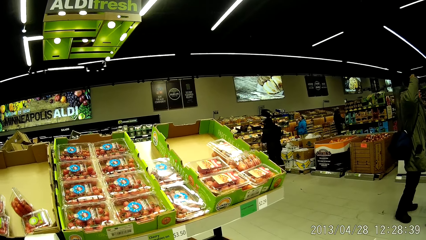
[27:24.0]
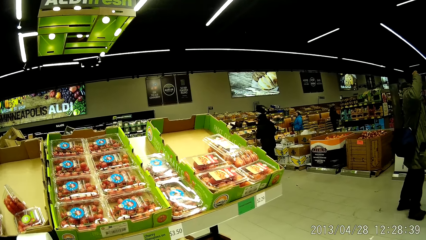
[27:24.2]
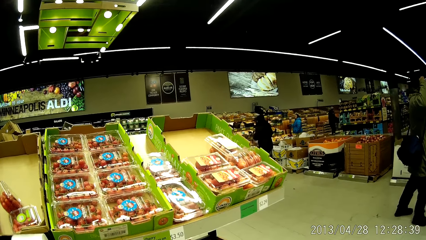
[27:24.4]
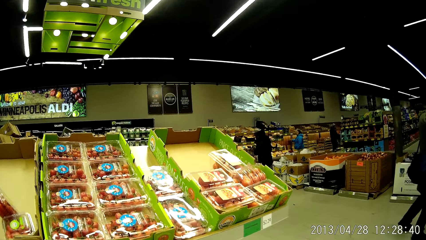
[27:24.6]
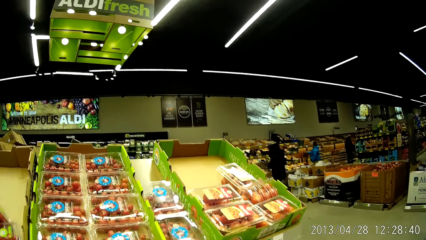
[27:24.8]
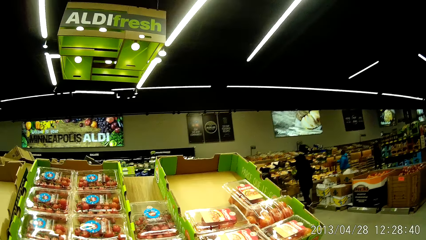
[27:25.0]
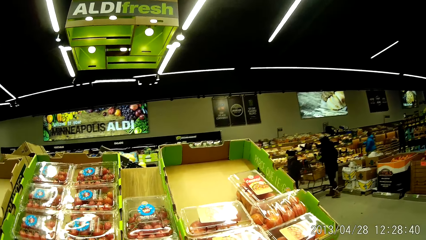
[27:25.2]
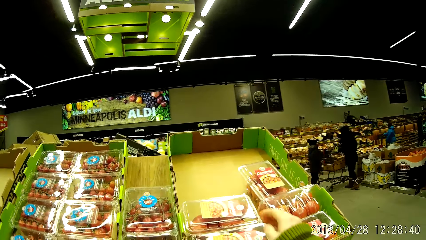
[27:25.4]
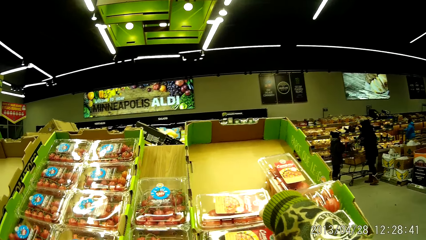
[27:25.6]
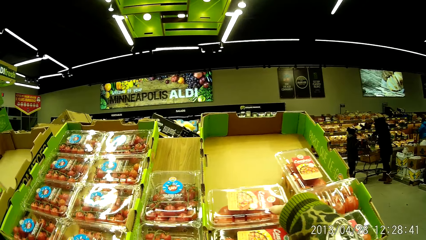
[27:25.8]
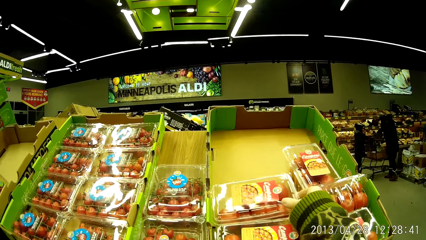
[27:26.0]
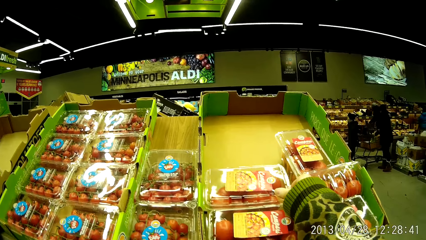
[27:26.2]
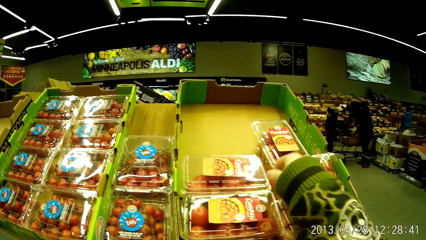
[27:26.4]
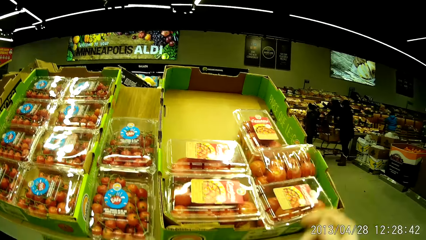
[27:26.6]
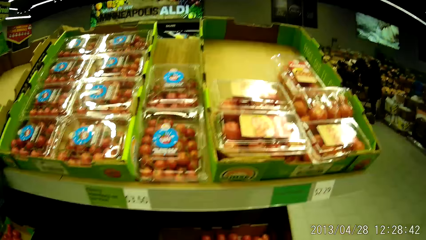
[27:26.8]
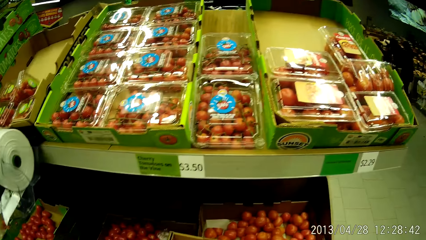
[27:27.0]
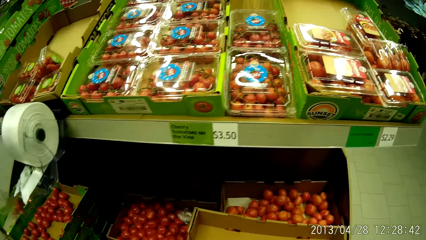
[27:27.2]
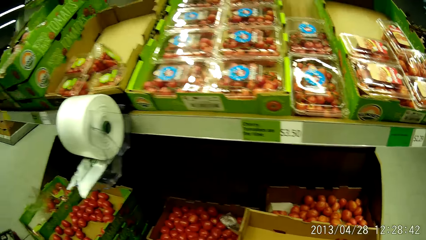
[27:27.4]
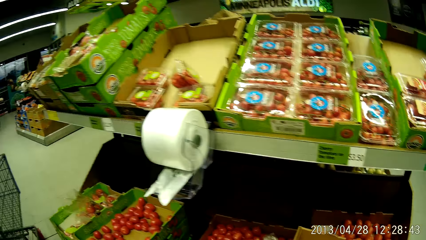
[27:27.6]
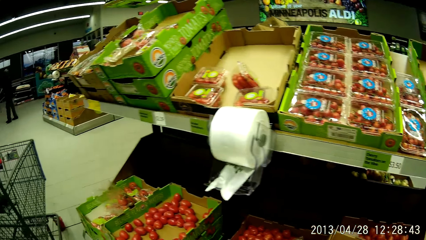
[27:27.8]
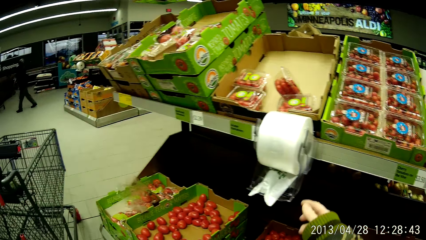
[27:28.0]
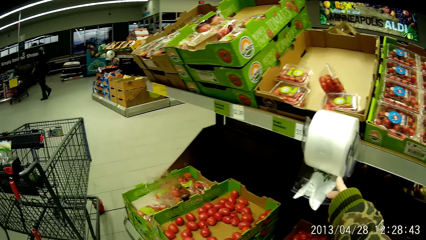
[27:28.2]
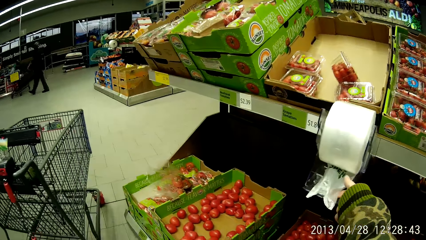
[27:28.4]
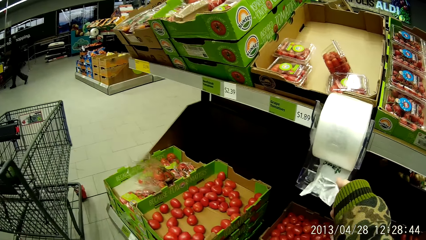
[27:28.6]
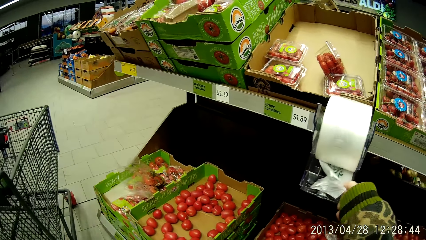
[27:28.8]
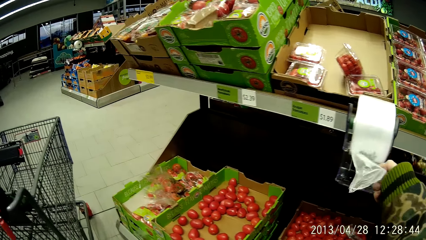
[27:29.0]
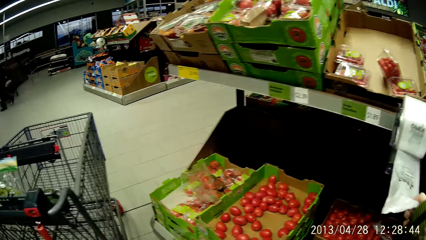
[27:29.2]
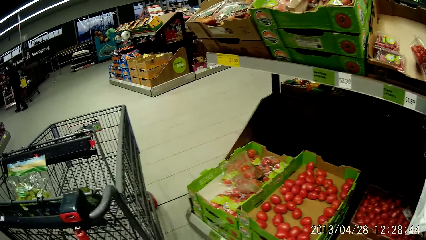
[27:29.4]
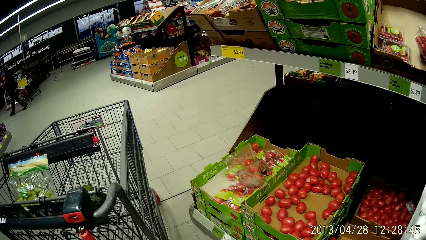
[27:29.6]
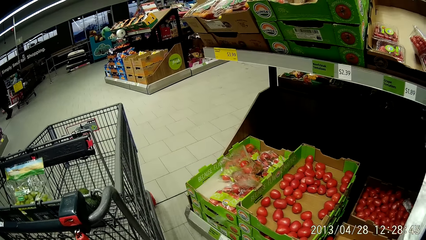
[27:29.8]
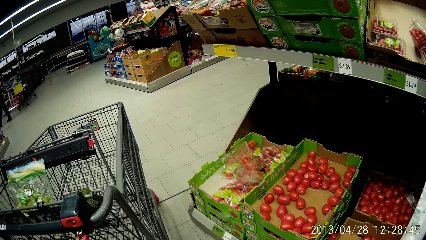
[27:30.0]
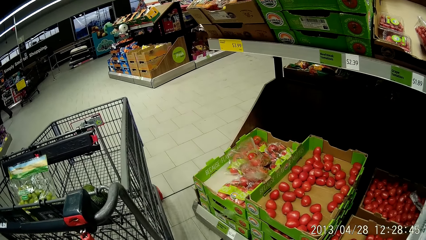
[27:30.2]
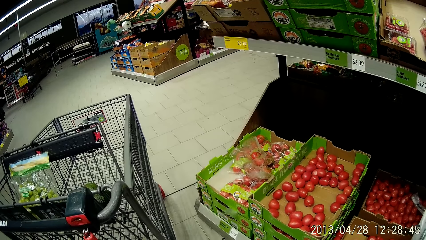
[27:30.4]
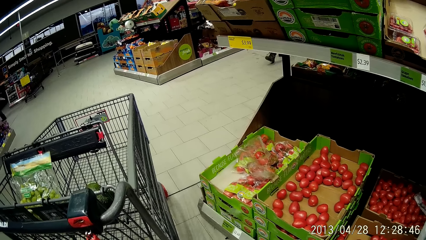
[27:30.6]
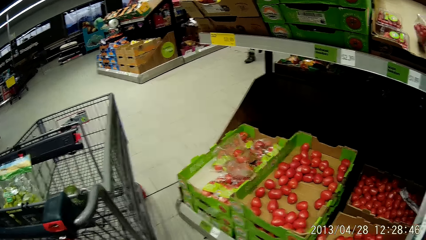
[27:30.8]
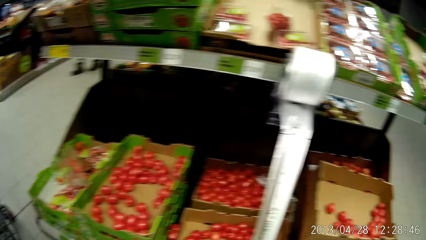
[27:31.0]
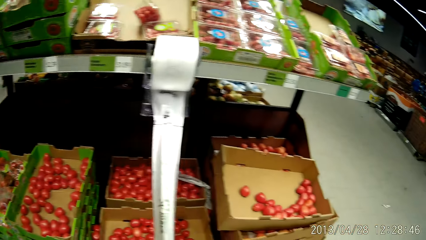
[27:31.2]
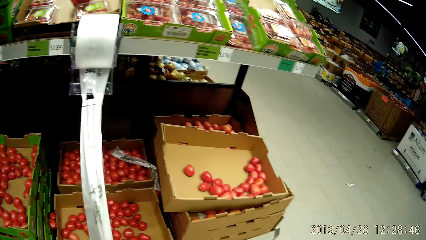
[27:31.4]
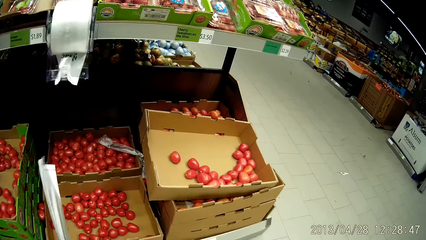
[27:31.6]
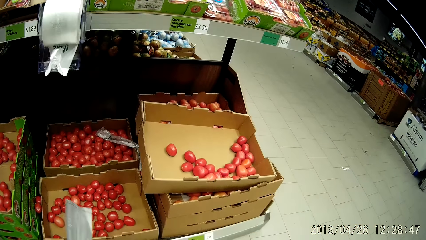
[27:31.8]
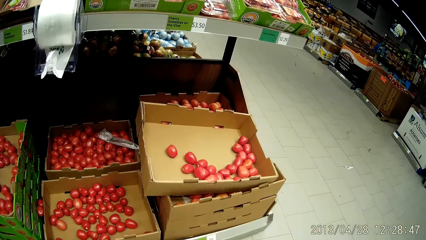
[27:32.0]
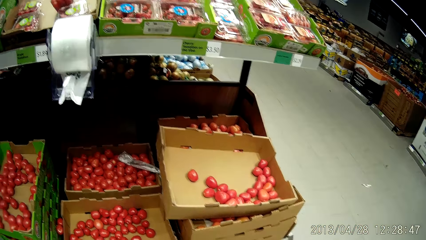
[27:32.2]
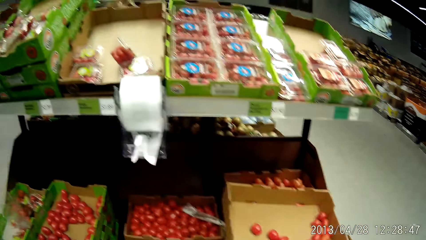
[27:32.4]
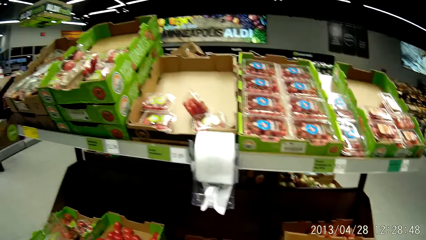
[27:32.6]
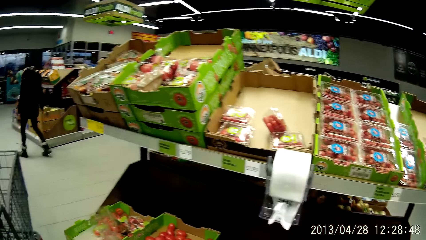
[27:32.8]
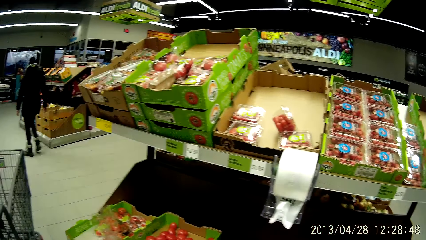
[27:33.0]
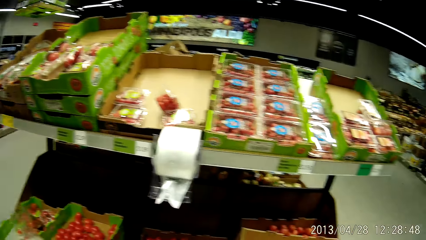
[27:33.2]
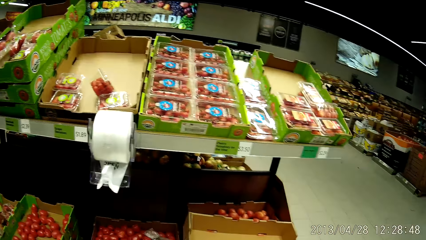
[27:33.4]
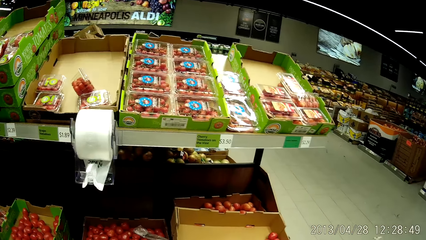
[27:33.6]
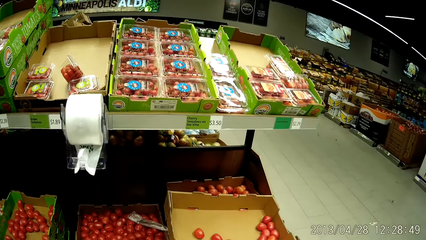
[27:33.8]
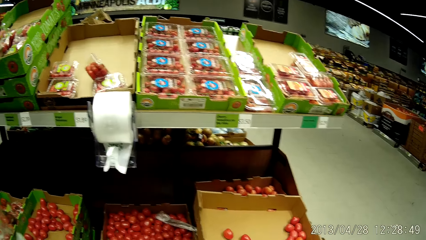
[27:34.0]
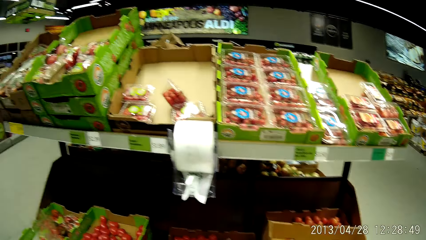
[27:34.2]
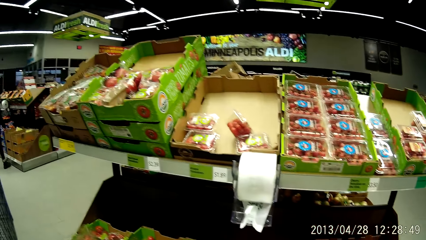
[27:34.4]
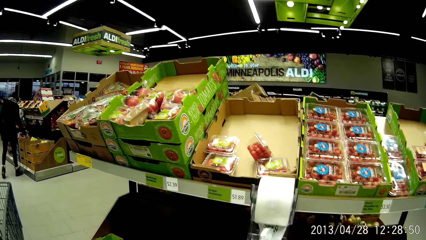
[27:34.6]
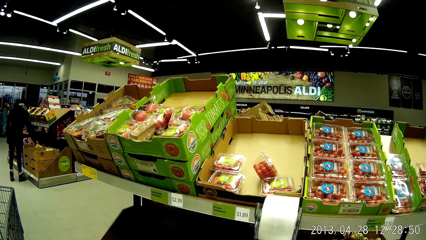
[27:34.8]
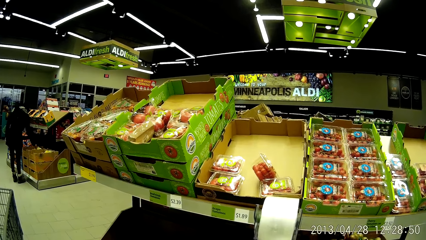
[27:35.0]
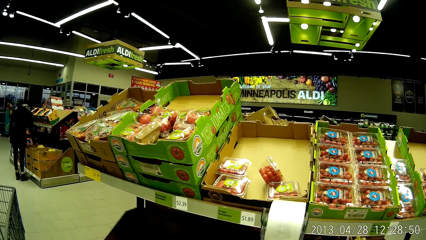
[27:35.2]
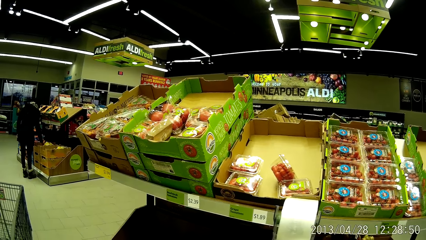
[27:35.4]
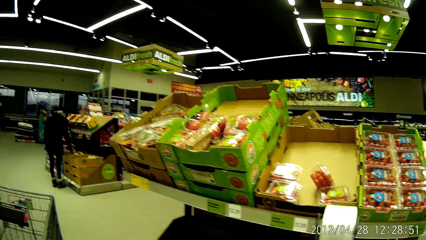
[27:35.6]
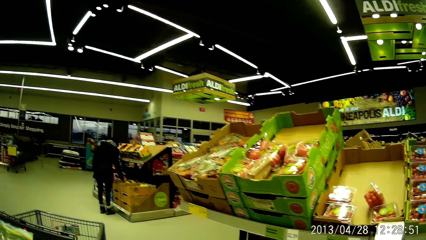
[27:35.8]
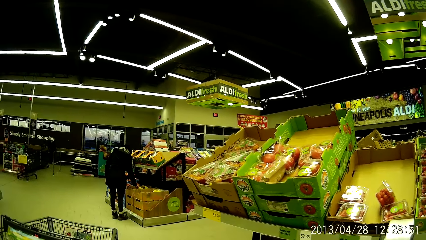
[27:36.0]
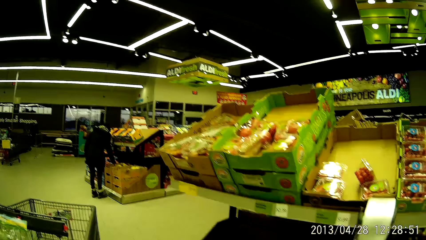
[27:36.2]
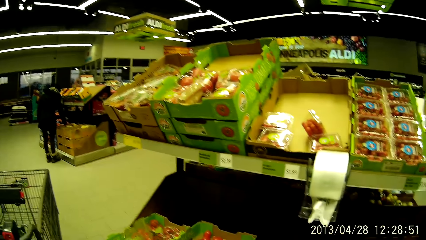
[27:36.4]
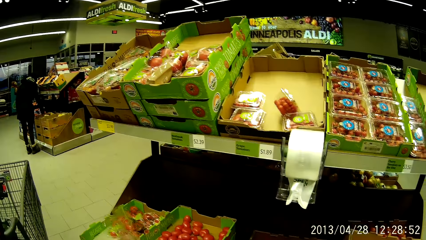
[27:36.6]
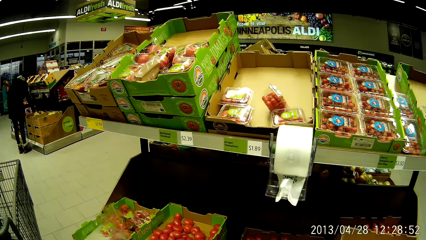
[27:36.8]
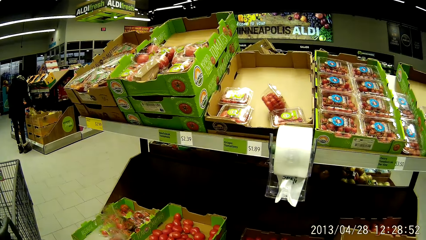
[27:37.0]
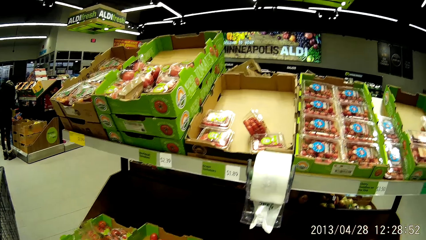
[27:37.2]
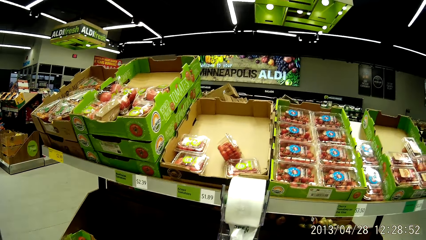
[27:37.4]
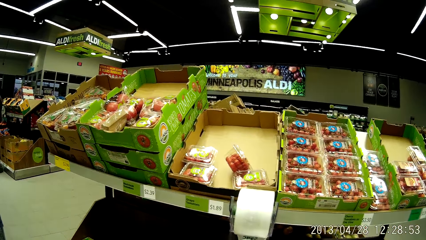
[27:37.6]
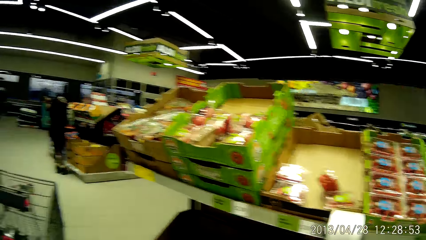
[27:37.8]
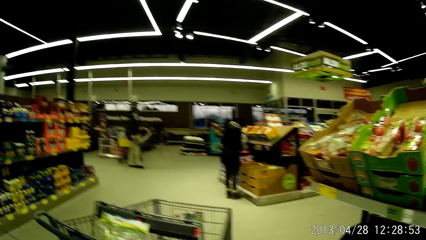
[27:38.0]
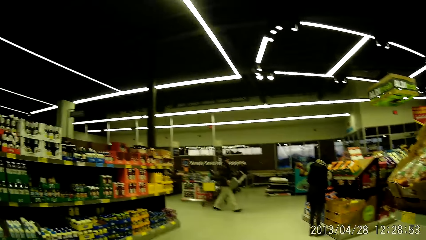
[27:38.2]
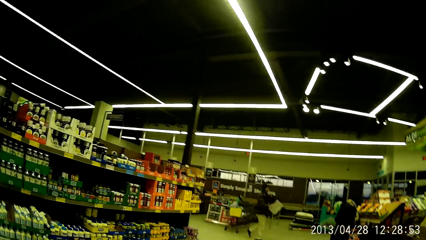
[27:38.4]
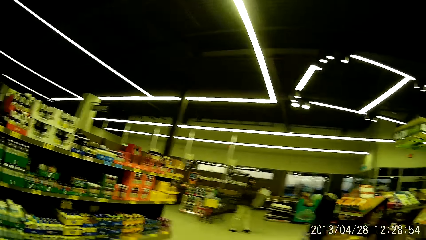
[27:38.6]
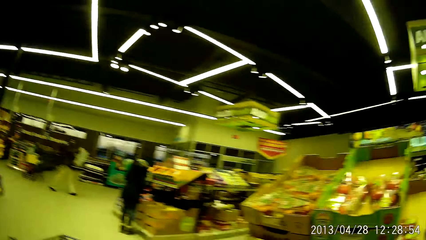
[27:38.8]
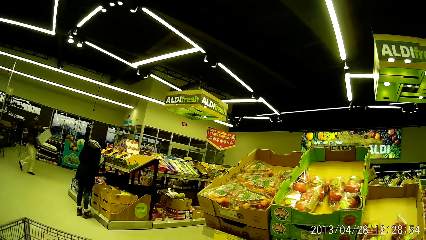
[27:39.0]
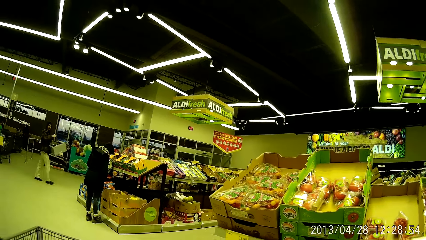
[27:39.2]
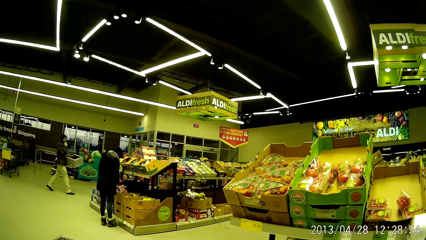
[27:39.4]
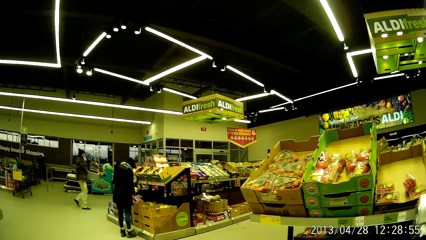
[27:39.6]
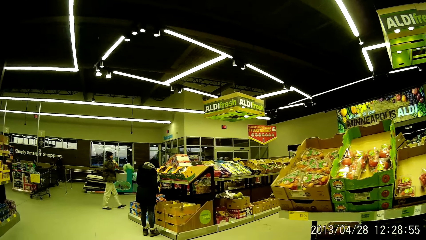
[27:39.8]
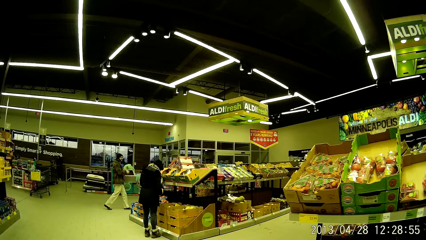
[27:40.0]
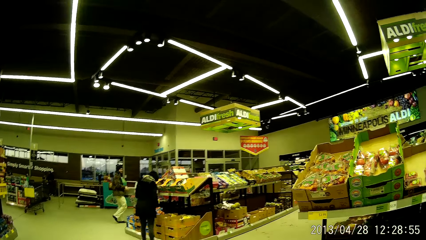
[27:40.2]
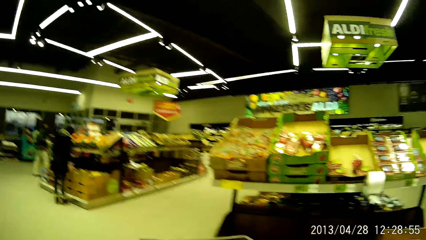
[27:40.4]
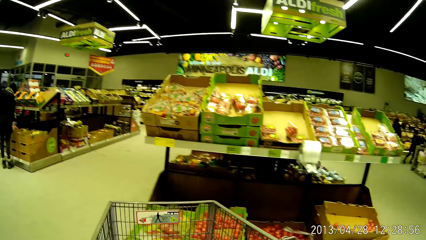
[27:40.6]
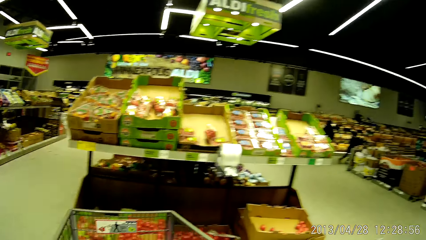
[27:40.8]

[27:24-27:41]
The camera wearer holds a pack of tomatoes on the shelf. They cut a tissue or plastic bag with the right hand. They stand in the store.
